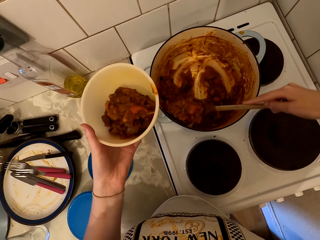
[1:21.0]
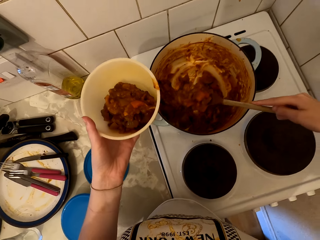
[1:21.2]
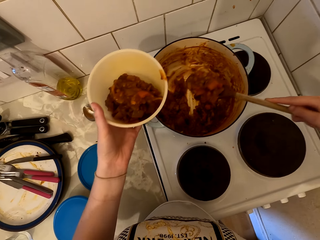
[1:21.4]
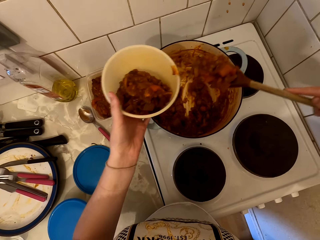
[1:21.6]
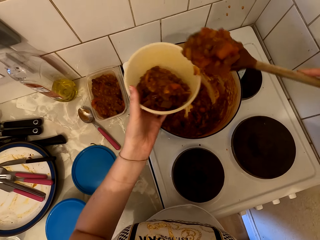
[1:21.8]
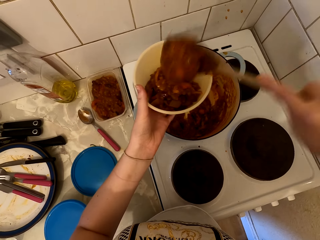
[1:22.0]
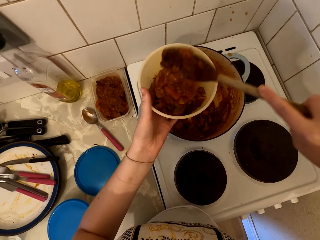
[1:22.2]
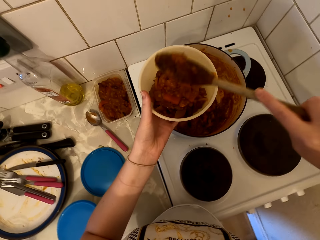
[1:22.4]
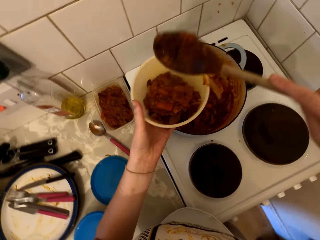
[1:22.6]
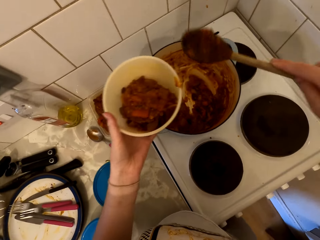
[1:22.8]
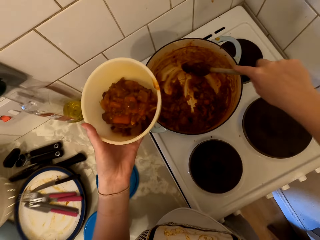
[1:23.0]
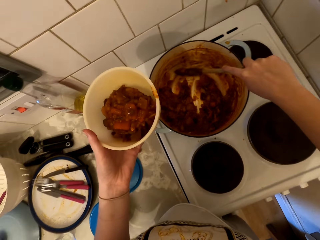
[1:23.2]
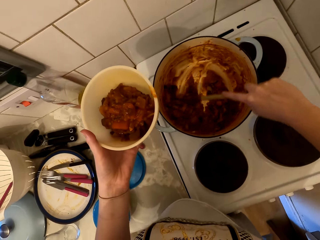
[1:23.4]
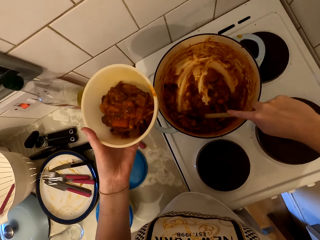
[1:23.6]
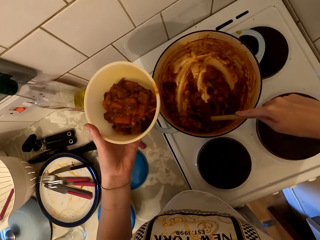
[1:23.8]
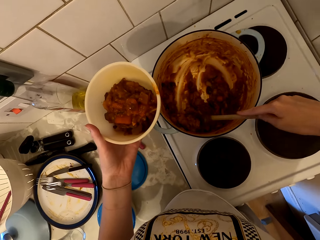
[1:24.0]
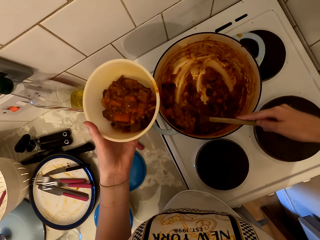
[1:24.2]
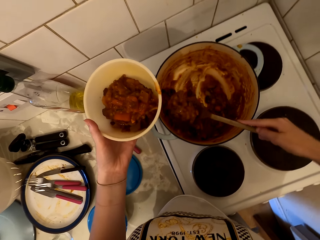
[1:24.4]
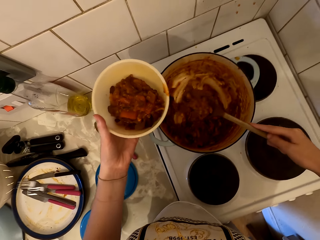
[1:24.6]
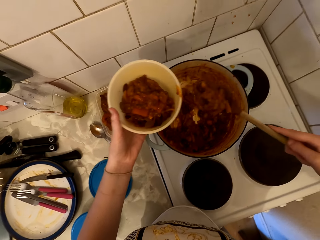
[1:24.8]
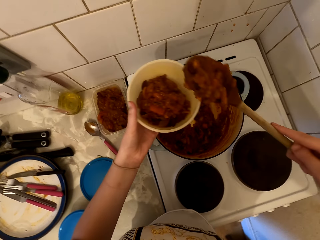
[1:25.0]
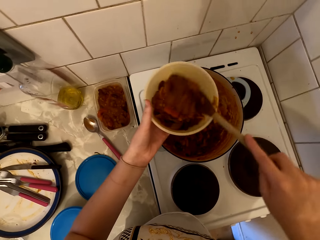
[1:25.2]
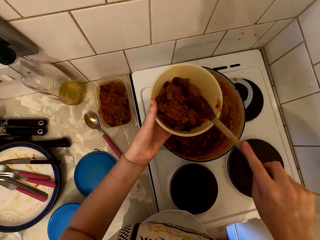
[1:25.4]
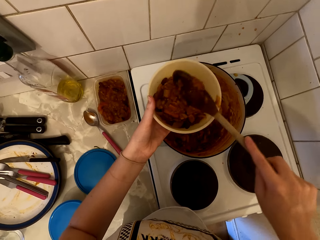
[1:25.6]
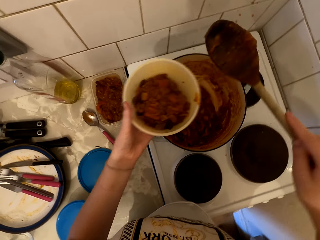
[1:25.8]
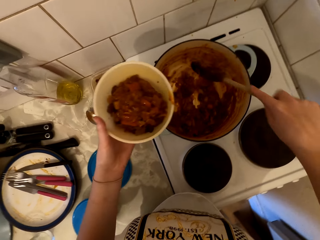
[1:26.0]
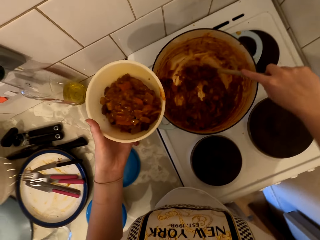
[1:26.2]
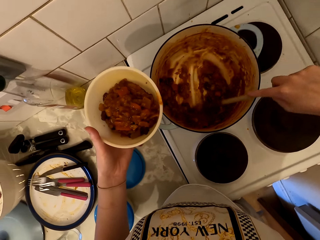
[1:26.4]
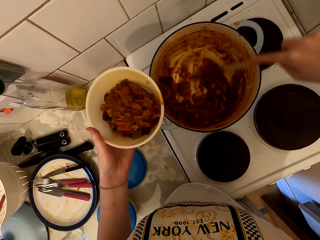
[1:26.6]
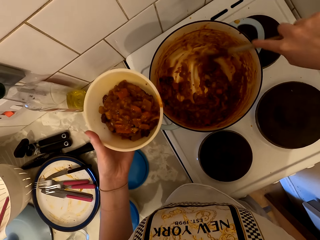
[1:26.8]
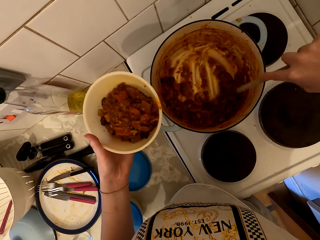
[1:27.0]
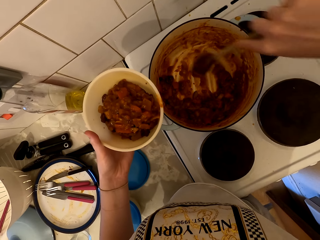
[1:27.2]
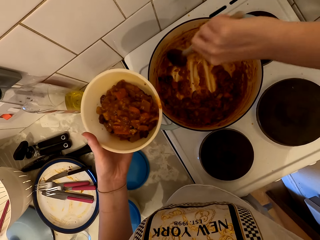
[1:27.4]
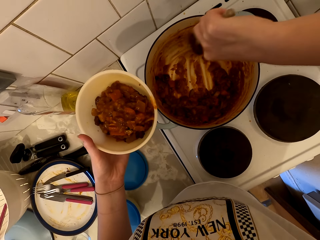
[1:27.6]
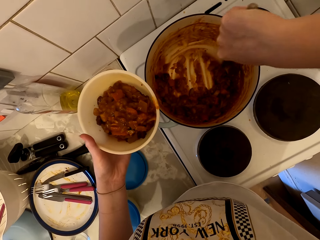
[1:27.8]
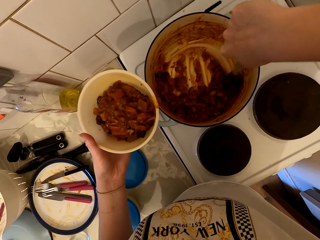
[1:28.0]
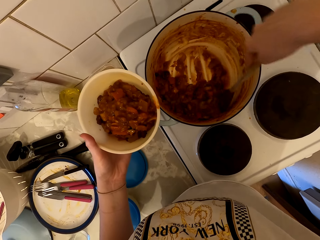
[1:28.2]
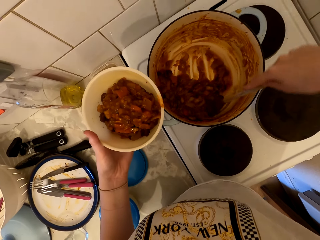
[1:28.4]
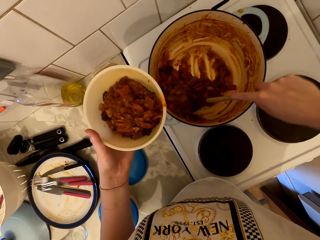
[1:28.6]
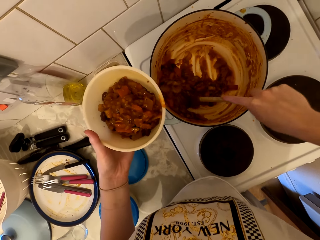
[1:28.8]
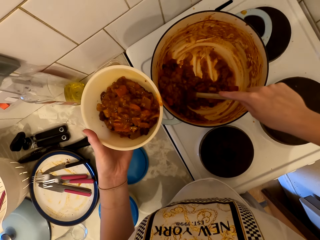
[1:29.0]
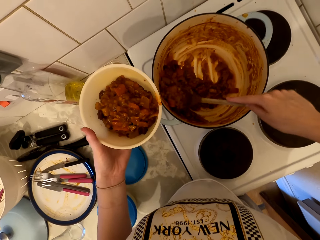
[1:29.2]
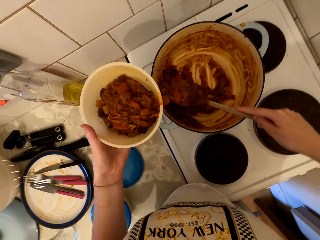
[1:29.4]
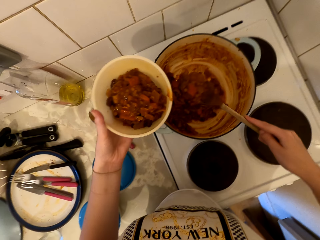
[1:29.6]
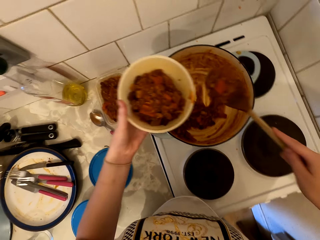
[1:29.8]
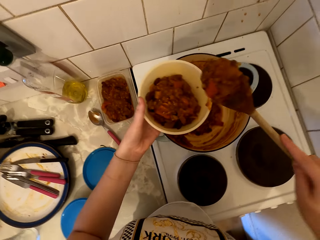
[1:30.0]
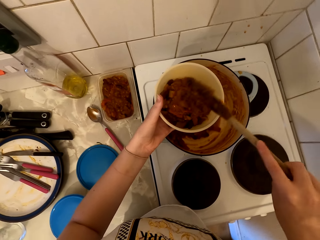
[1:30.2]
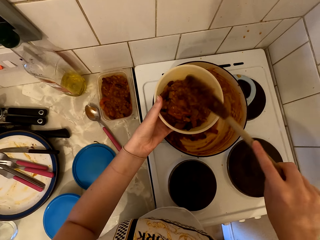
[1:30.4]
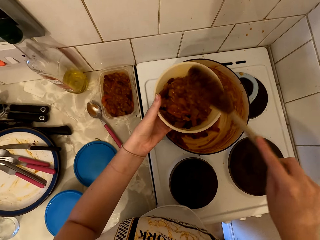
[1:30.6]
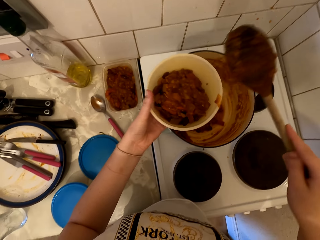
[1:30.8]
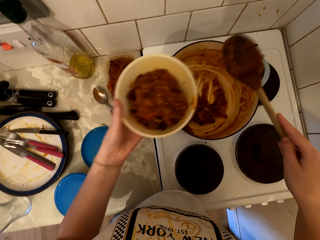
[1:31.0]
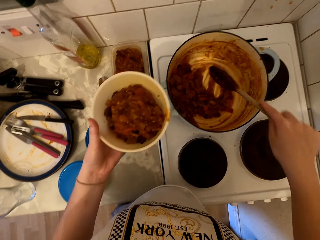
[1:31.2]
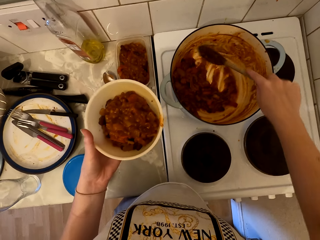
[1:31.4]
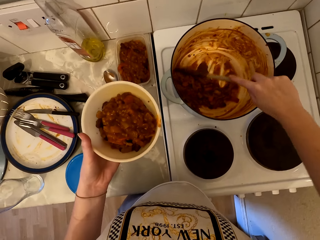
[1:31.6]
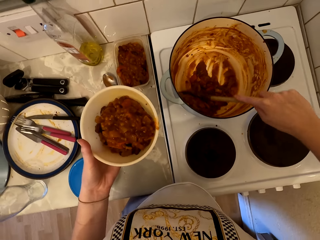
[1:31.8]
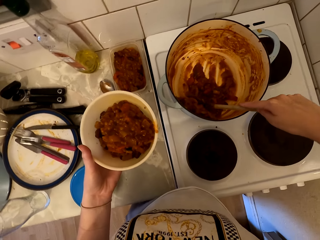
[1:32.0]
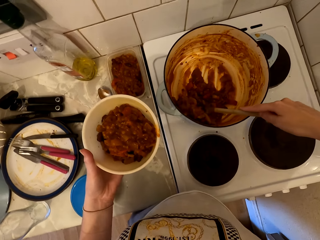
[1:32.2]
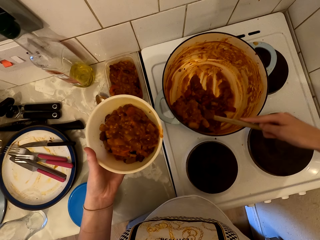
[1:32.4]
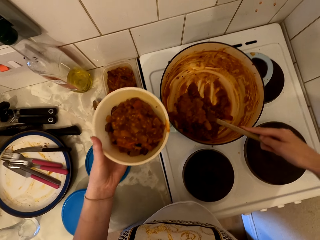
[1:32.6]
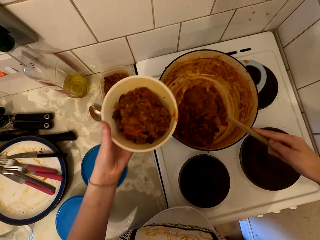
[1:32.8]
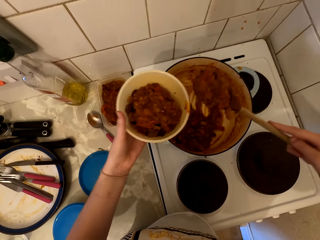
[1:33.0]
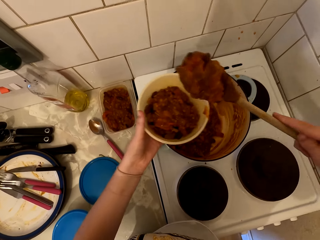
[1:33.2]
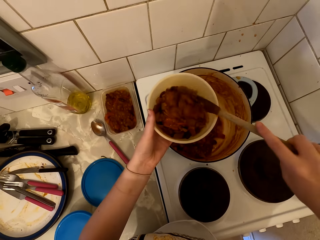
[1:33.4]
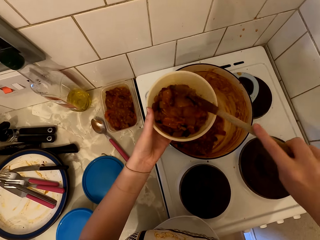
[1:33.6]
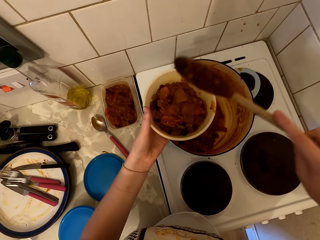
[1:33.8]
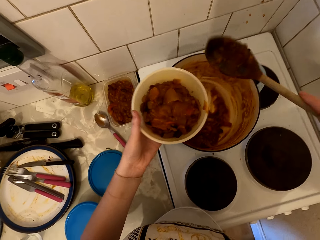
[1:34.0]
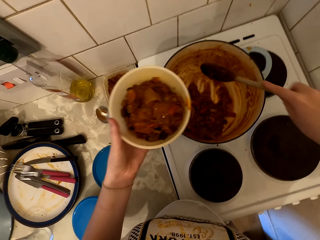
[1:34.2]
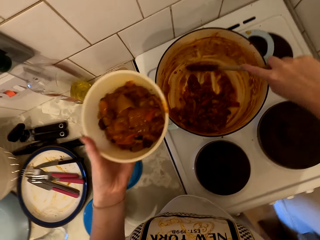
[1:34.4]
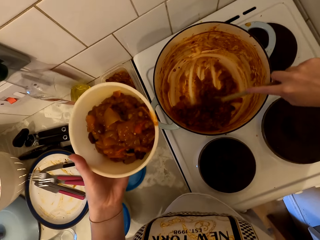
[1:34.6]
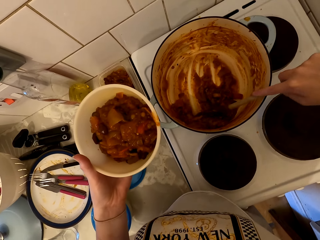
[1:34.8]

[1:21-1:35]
The camera wearer scoops beef stew from the cooking pot. They pour the beef stew in the dish. They scoop the beef stew from the cooking pot. They pour the beef stew in the dish. They scoop the beef stew from the cooking pot. They pour the beef stew in the dish. They scoop the beef stew from the cooking pot. They pour the beef stew in the dish.

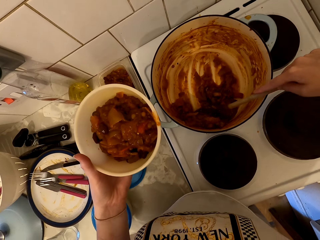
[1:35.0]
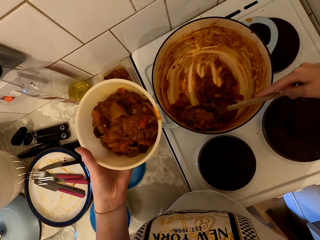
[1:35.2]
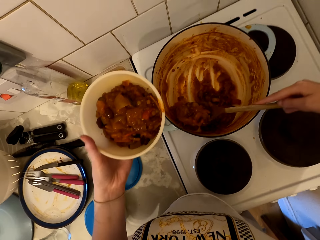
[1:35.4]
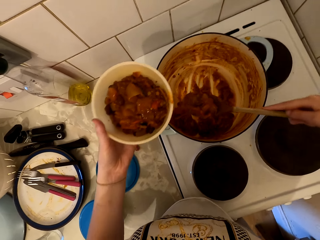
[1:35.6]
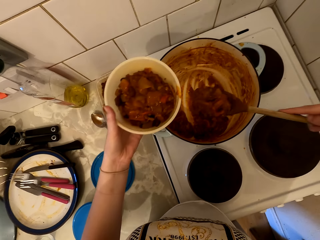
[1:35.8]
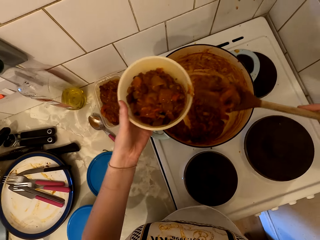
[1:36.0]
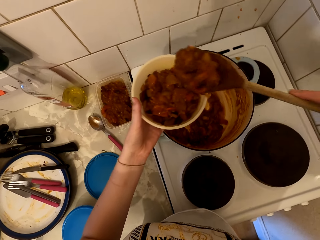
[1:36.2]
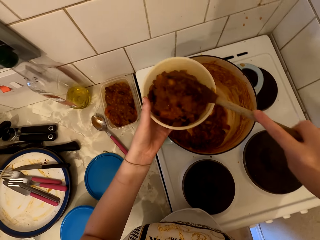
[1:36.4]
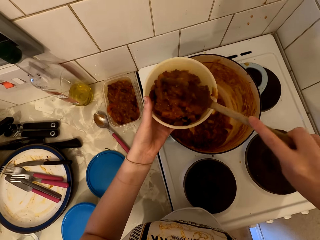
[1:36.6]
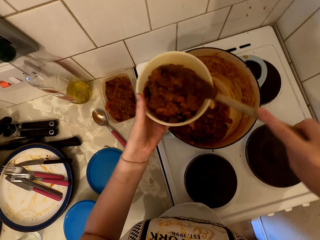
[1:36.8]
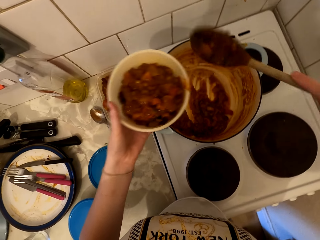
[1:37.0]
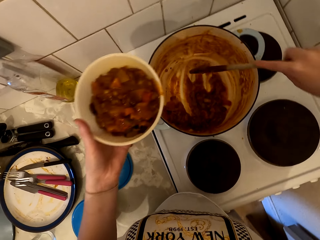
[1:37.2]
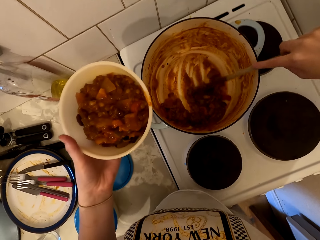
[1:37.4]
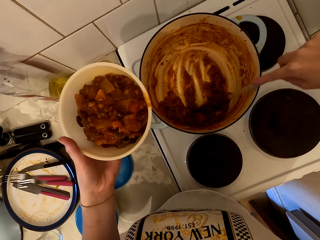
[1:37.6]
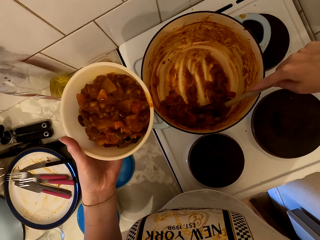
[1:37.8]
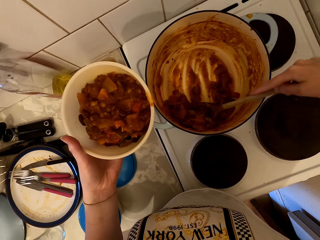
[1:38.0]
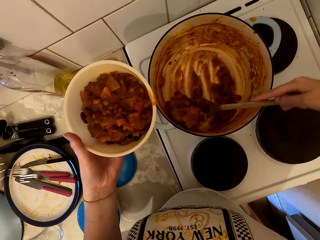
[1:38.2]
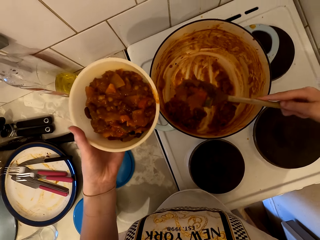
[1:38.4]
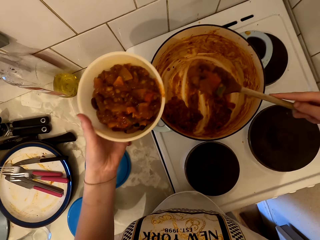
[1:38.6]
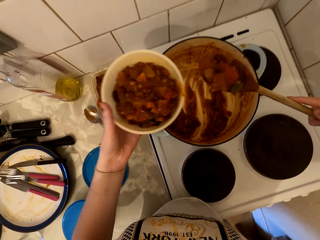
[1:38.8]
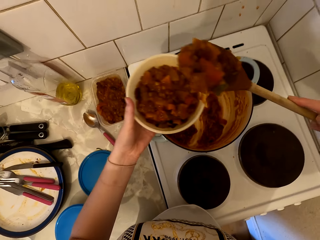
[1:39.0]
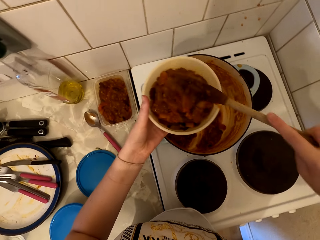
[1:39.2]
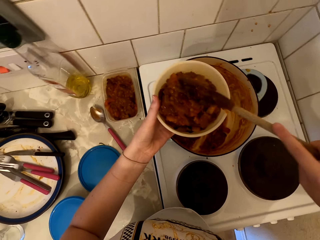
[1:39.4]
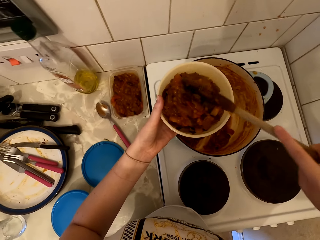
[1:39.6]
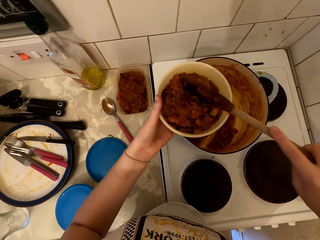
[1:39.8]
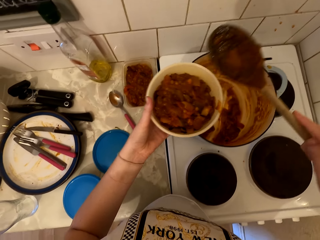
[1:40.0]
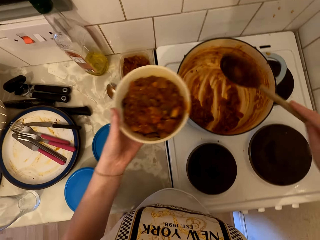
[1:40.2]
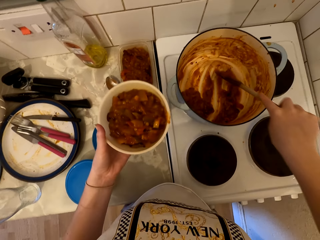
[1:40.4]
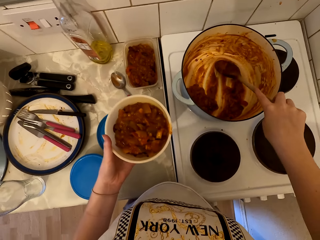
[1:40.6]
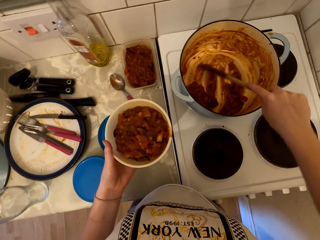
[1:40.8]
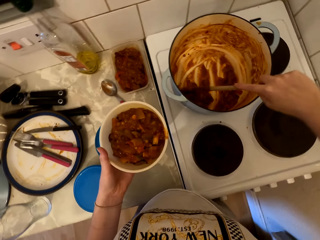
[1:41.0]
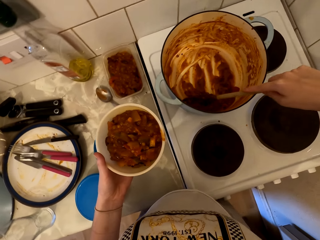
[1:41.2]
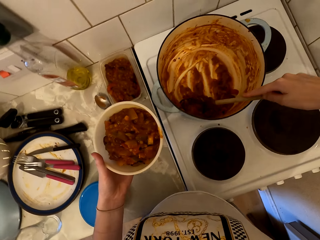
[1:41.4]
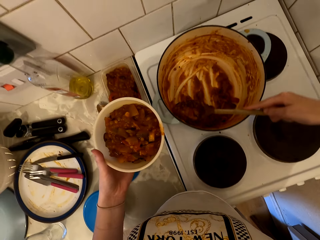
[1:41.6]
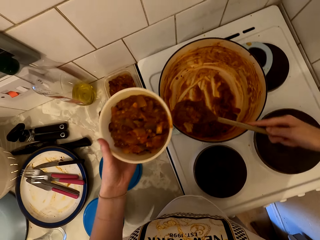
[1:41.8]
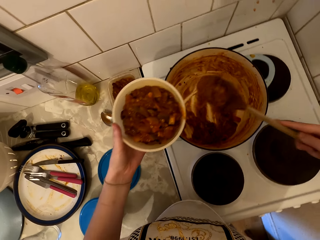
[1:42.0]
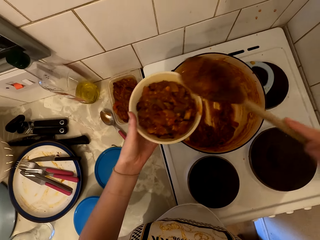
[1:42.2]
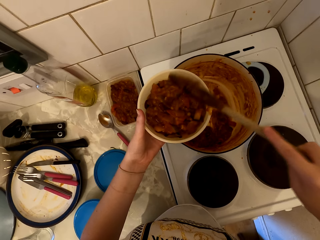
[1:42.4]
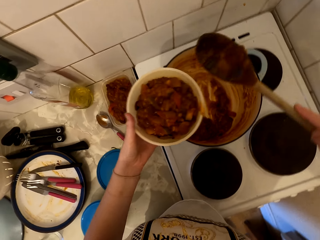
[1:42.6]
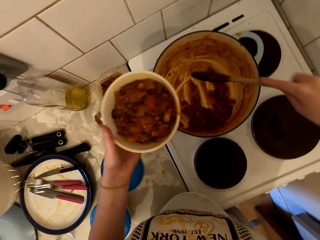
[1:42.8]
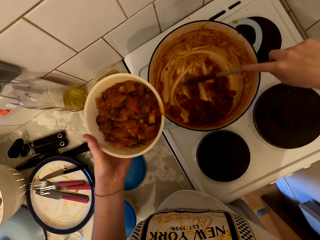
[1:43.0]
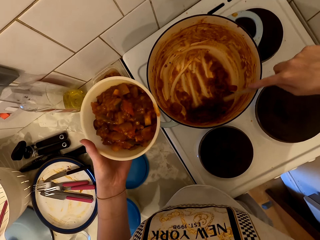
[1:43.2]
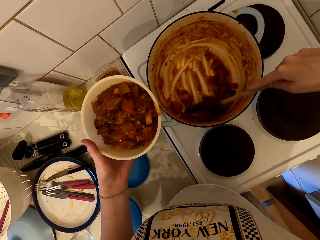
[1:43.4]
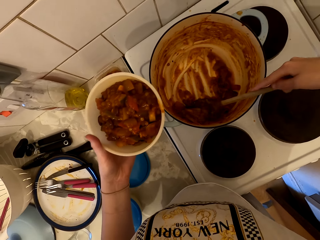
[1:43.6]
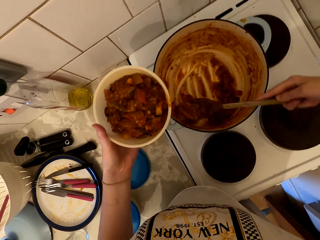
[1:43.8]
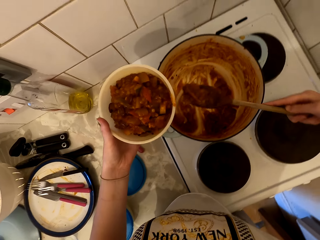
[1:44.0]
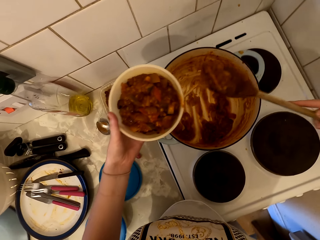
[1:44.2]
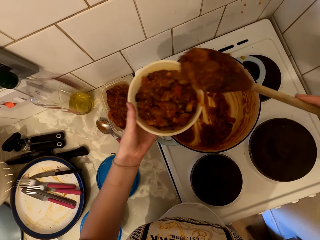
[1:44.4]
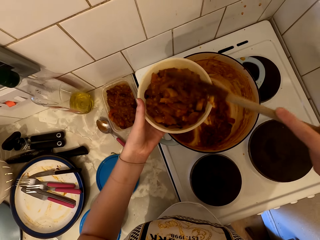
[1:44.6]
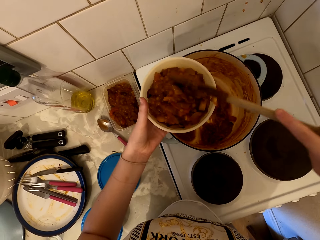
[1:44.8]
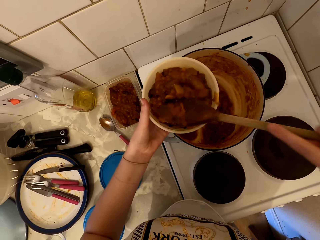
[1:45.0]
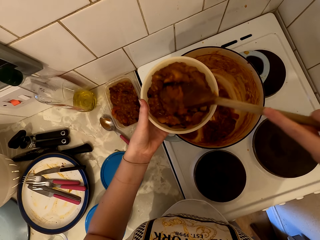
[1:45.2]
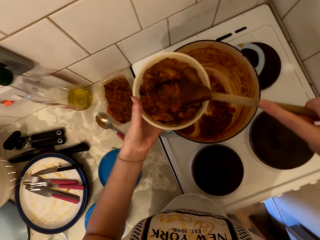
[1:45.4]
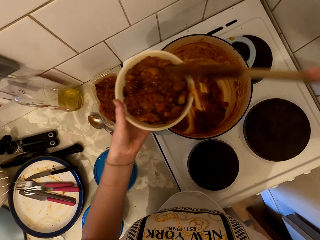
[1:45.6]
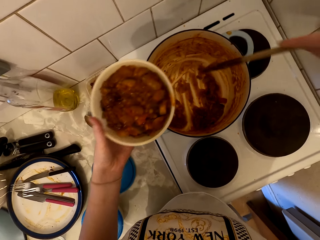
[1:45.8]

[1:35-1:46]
The camera wearer scoops beef stew from the cooking pot. They pour the beef stew in the dish. They scoop the beef stew from the cooking pot. They pour the beef stew in the dish. They scoop the beef stew from the cooking pot. They pour the beef stew in the dish. They scoop the beef stew from the cooking pot. They pour the beef stew in the dish.
